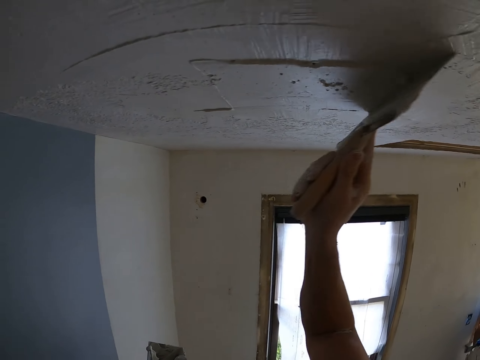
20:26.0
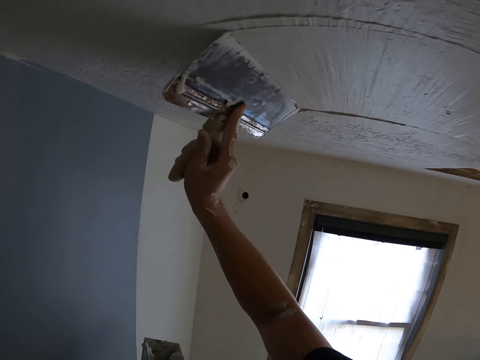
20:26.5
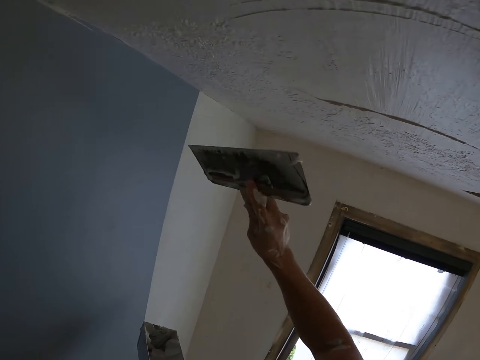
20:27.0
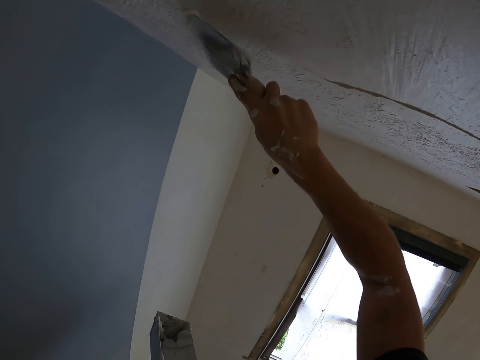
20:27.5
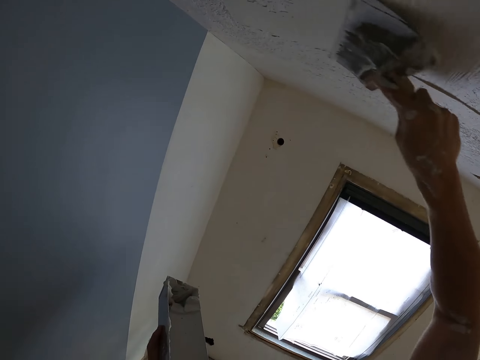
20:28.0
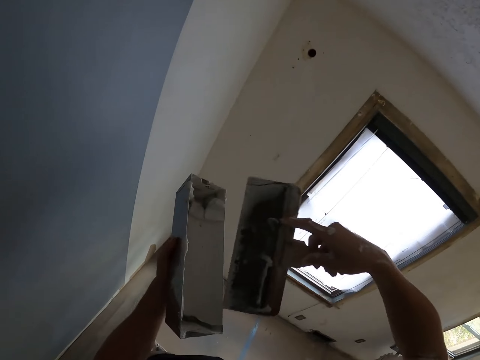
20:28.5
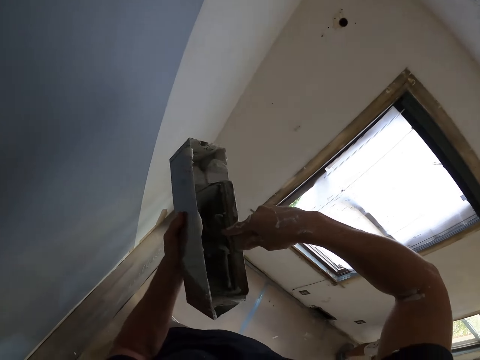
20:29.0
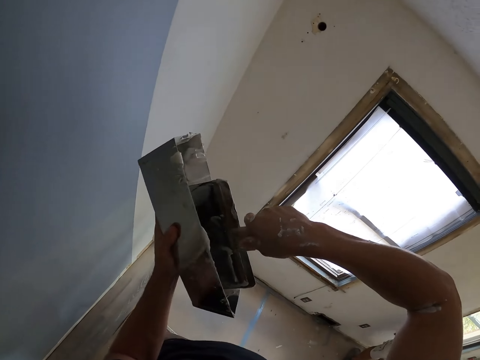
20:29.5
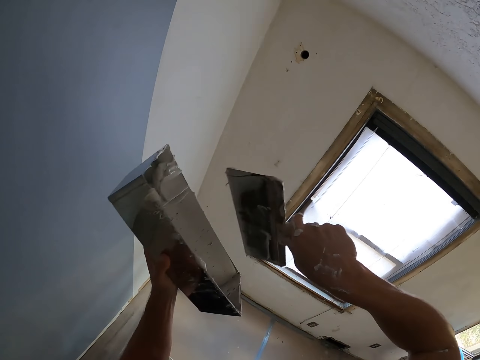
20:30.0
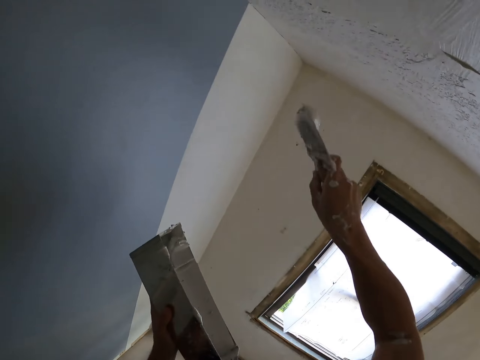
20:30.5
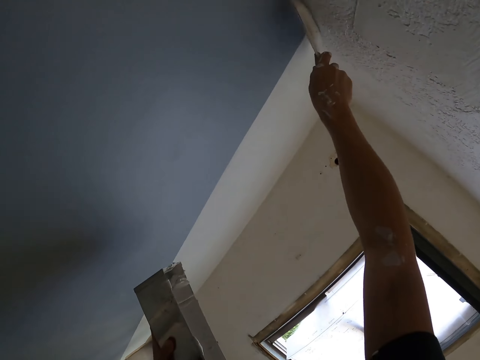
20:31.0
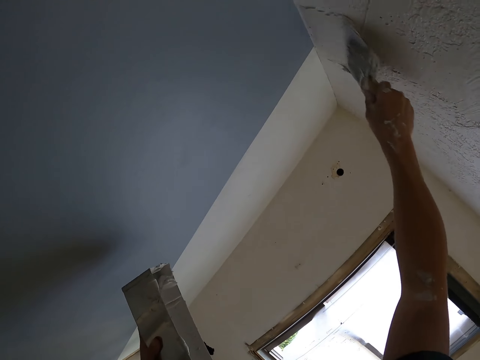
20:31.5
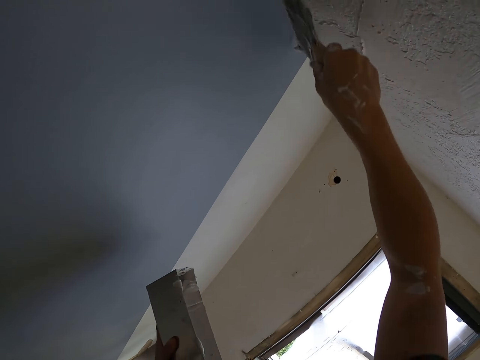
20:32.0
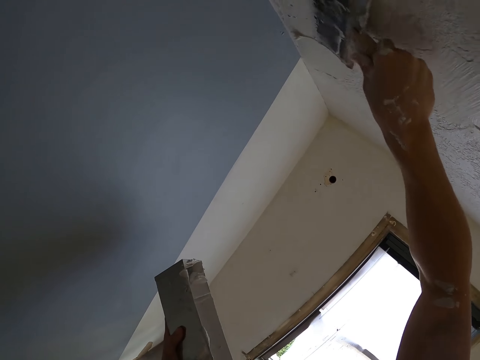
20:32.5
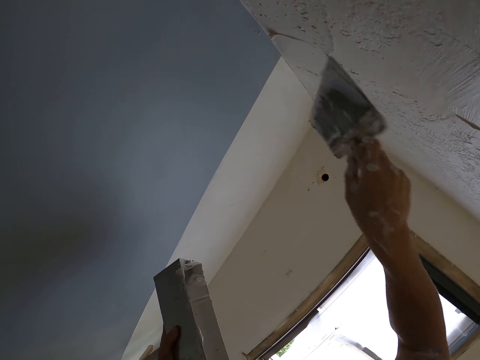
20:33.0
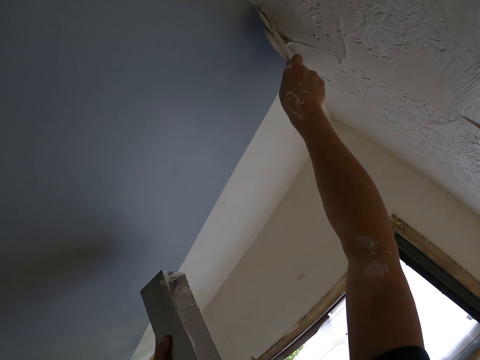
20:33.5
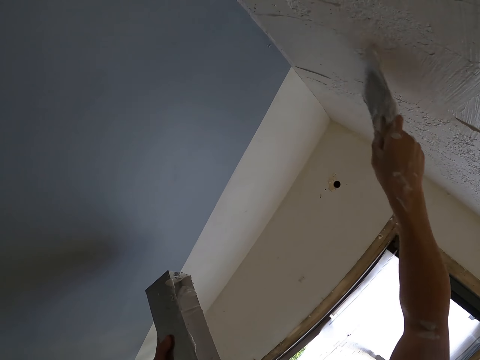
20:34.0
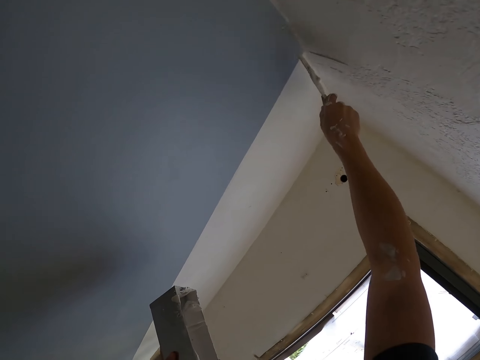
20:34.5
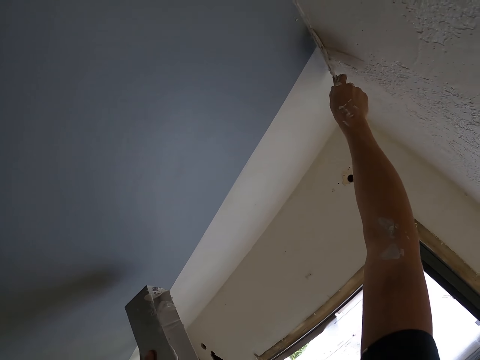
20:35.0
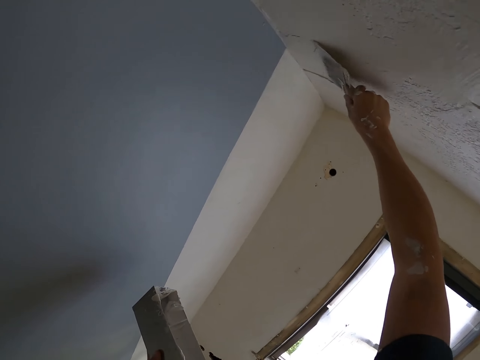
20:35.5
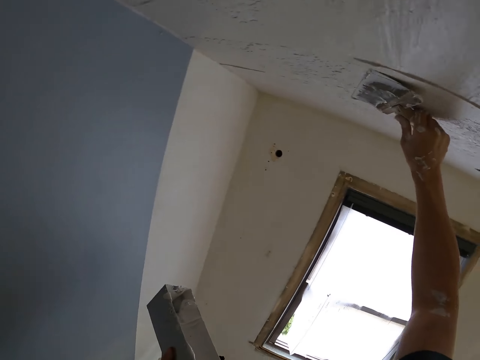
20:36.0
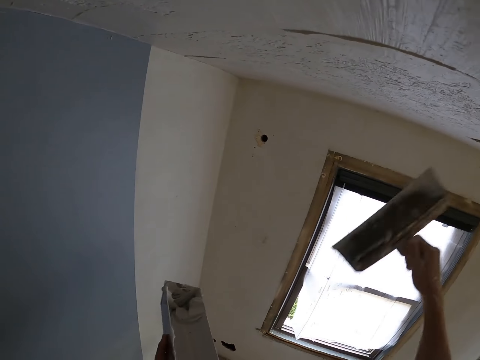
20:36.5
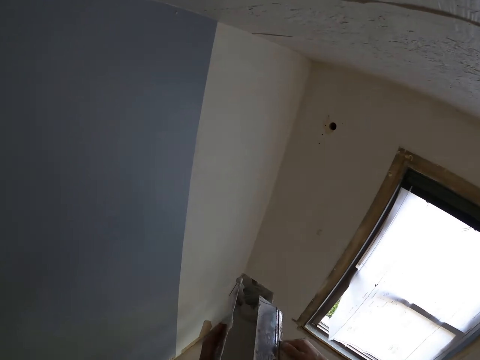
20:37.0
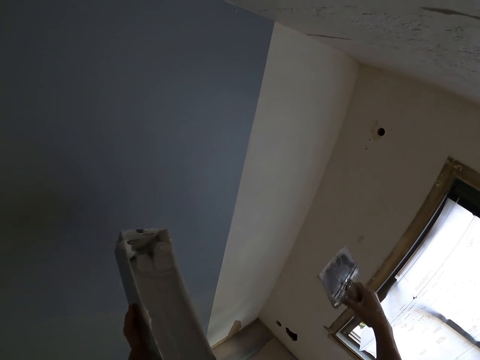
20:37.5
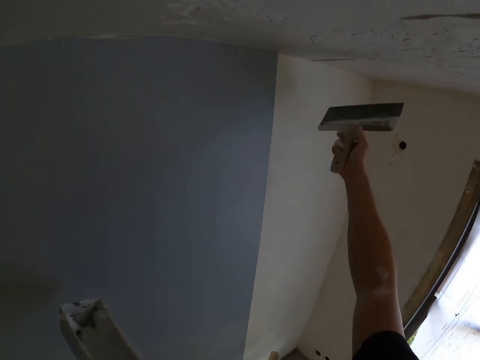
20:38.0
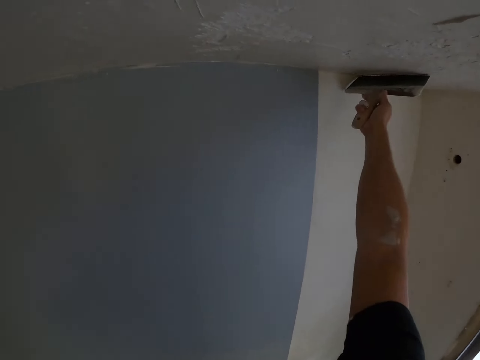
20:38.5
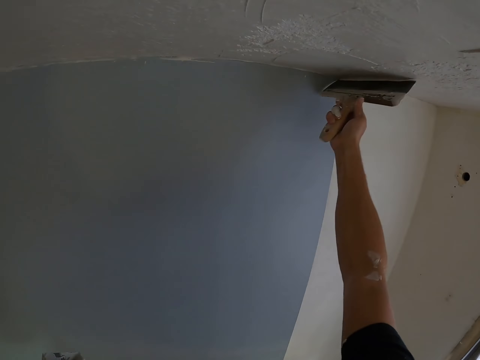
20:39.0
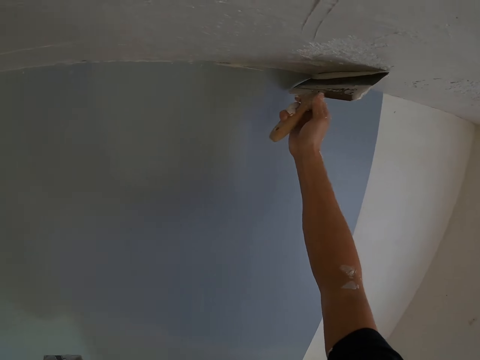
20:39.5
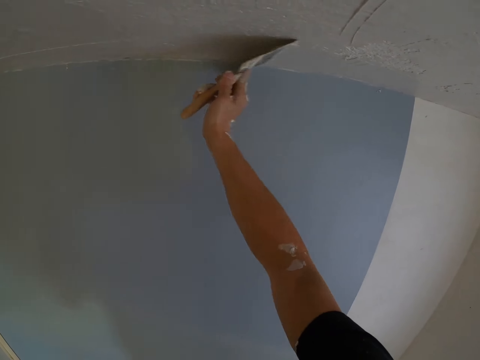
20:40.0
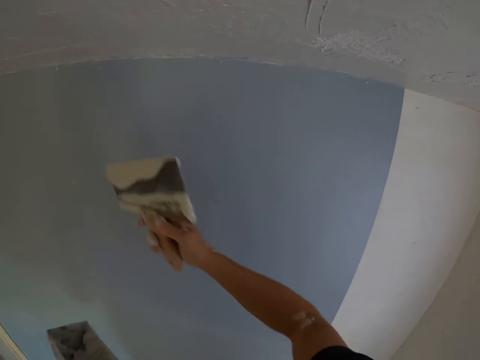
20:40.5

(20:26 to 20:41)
The camera wearer dips ceiling filler in the can with a paint brush. They paint the ceiling with the paint brush. They wipe the paint brush on the can. They paint the ceiling with the paint brush.

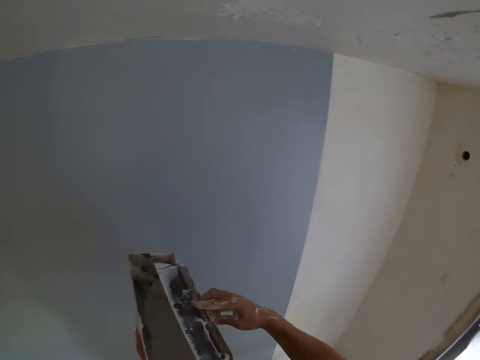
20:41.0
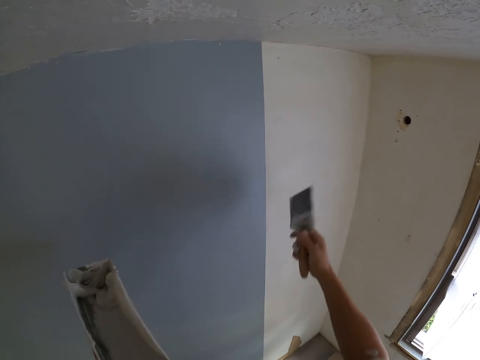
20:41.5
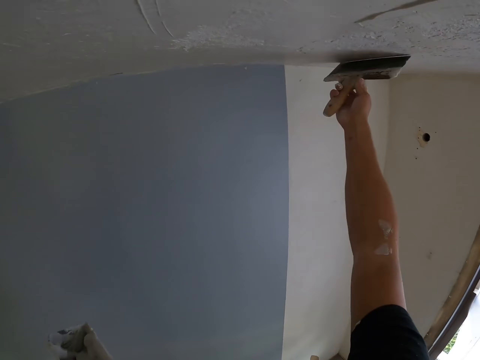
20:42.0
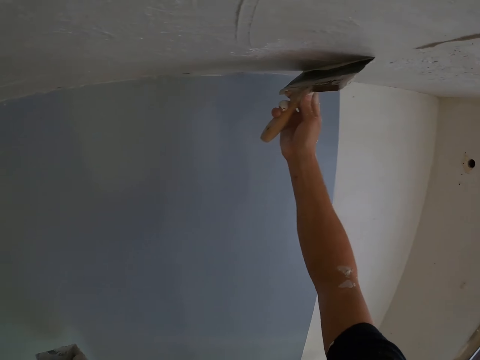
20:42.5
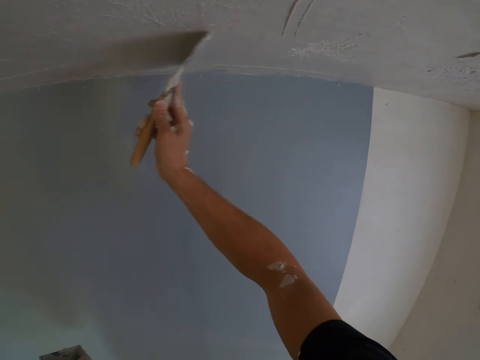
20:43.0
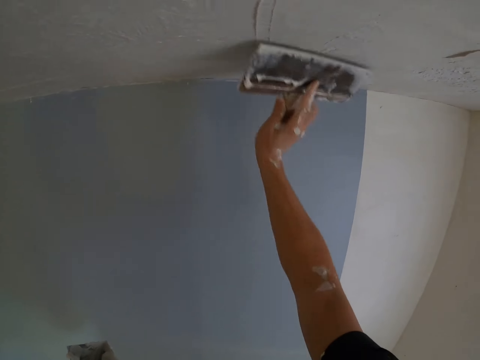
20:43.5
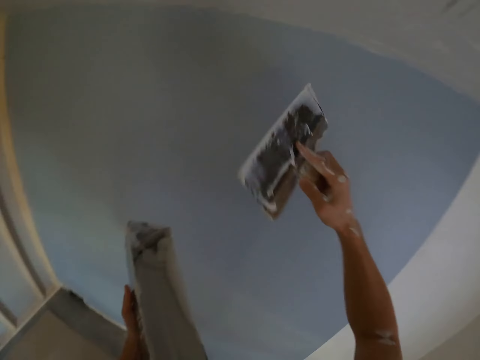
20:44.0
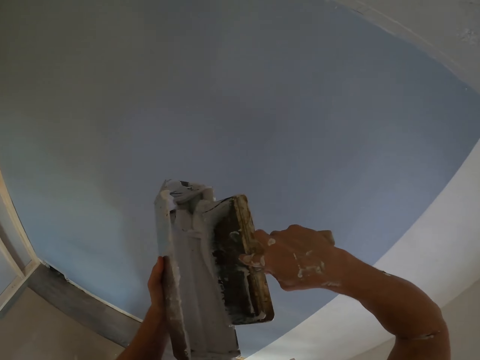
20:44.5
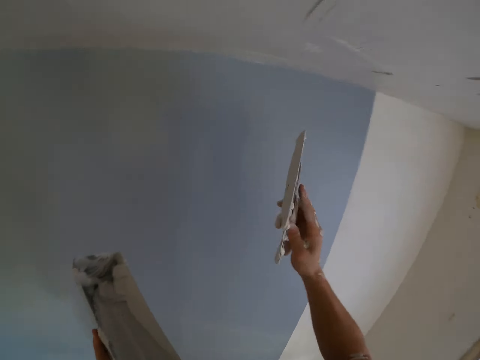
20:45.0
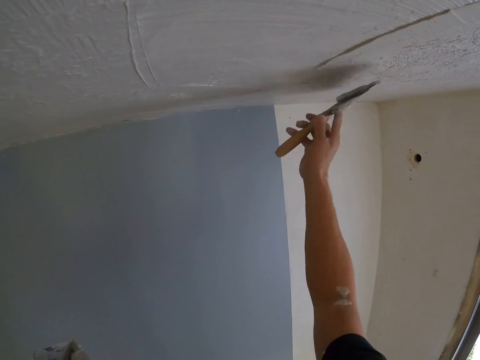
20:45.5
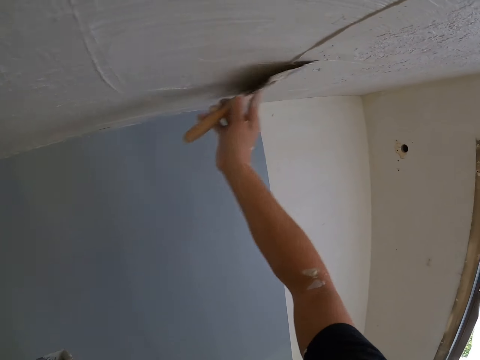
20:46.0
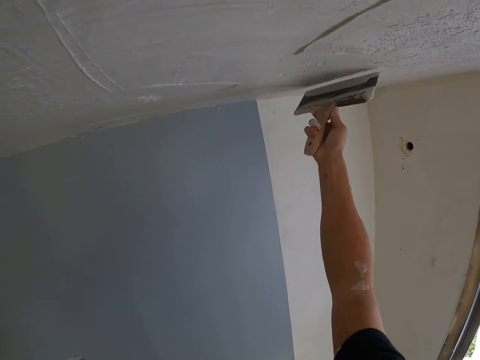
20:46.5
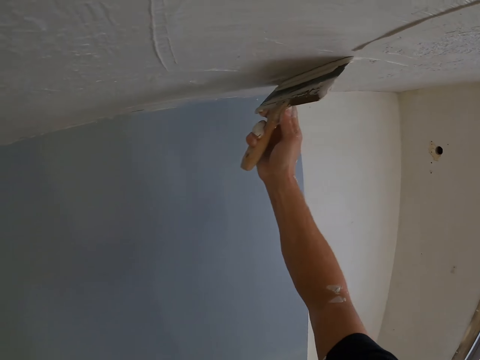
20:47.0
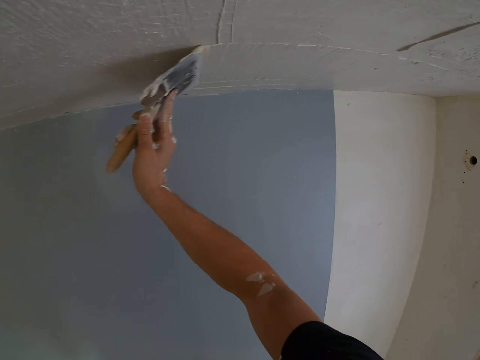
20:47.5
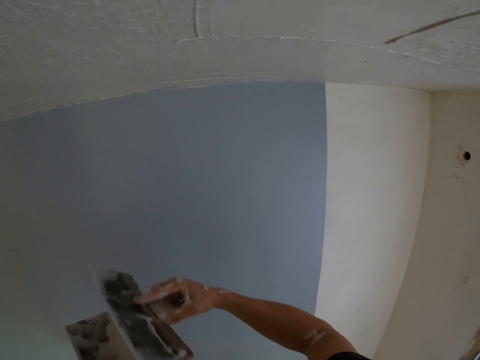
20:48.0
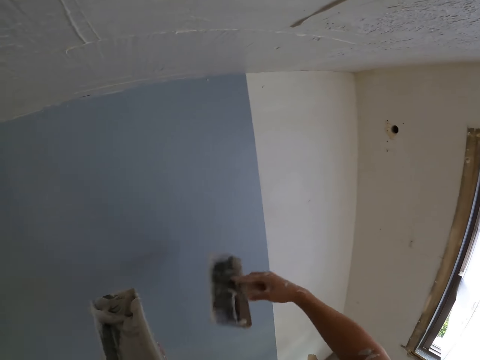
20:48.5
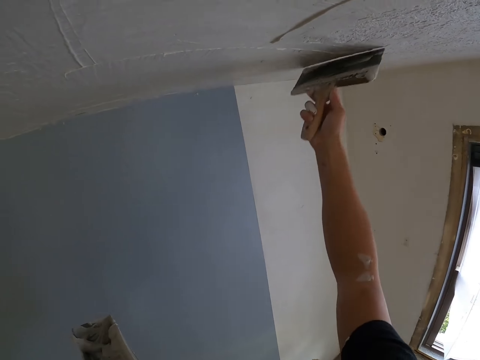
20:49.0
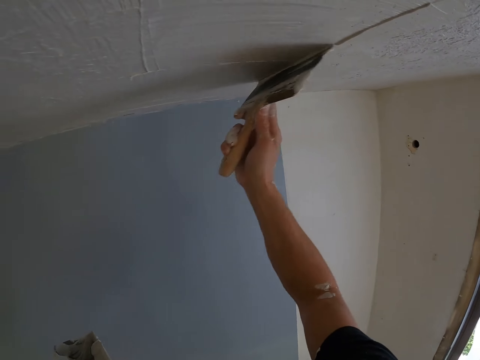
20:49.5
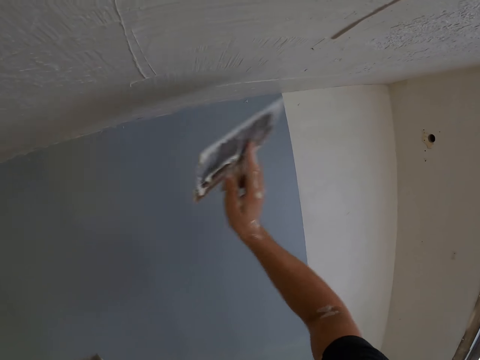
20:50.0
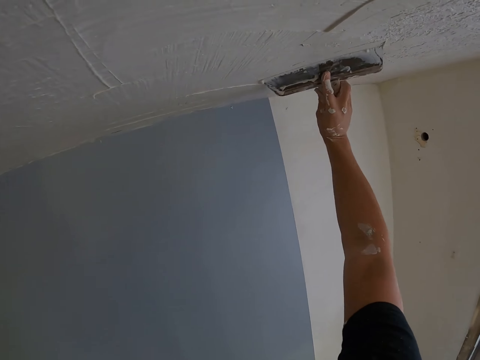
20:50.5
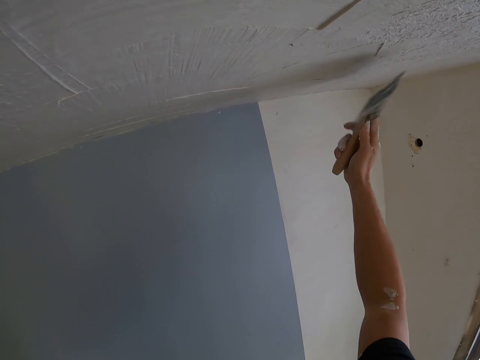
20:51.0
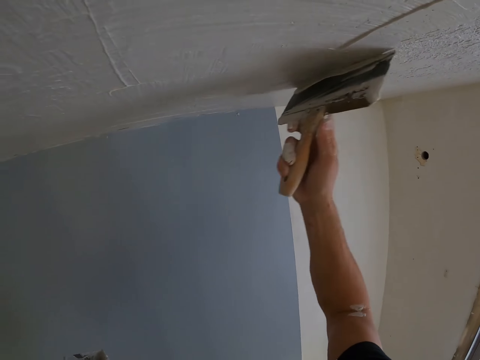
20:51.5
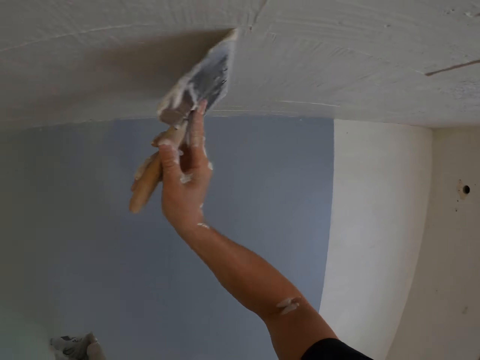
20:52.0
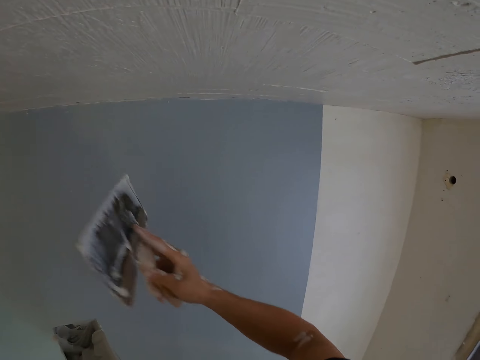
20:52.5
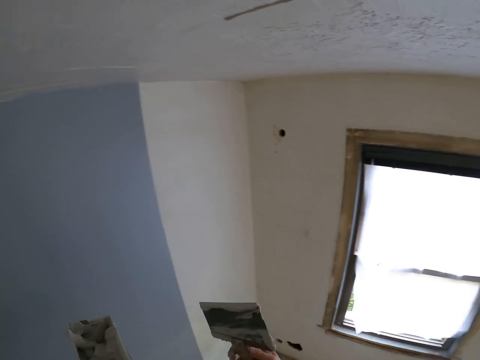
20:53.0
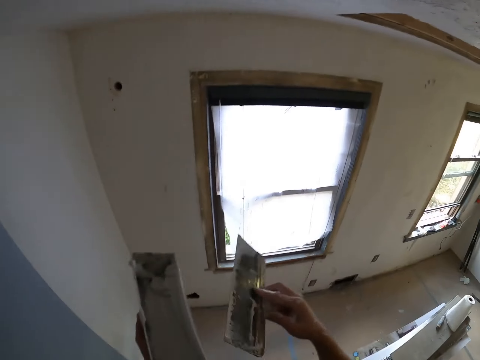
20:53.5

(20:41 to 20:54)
The camera wearer wipes the paint brush on the can. They paint the ceiling with the paint brush. They wipe the paint brush on the can. They paint the ceiling with the paint brush. They wipe the paint brush on the can. They paint the ceiling with the paint brush.
